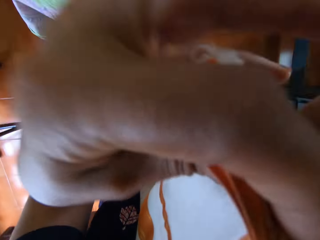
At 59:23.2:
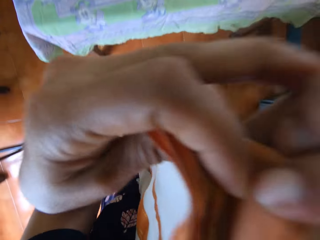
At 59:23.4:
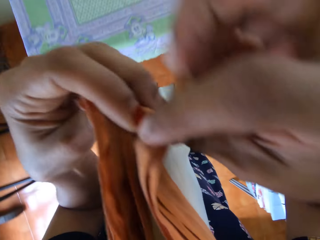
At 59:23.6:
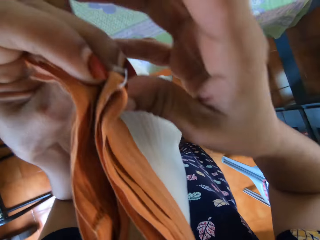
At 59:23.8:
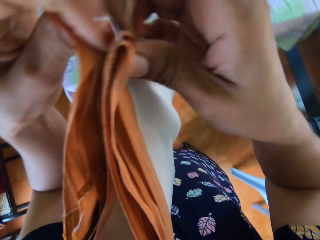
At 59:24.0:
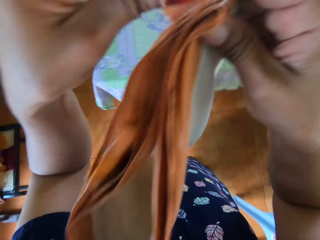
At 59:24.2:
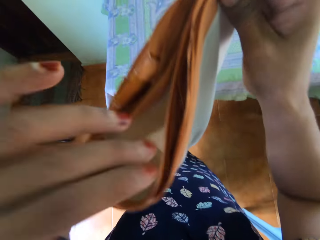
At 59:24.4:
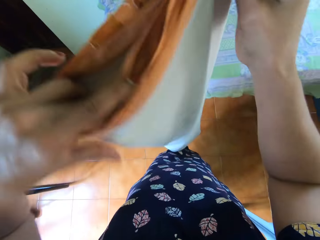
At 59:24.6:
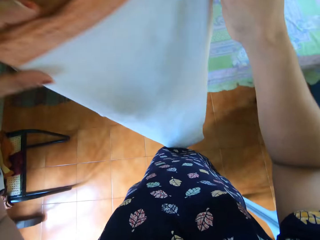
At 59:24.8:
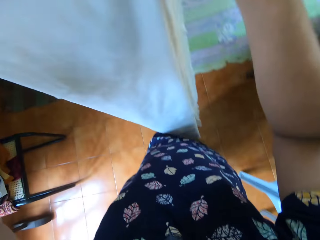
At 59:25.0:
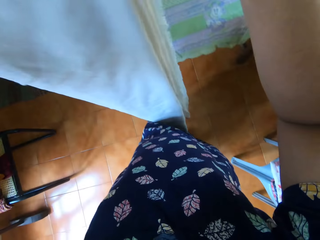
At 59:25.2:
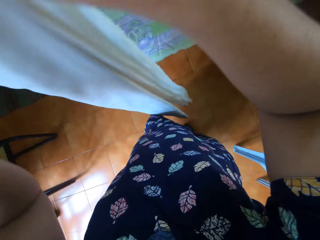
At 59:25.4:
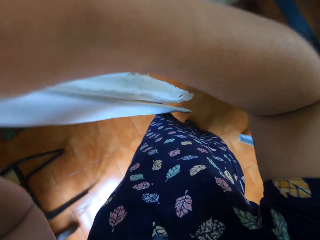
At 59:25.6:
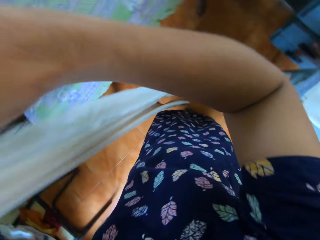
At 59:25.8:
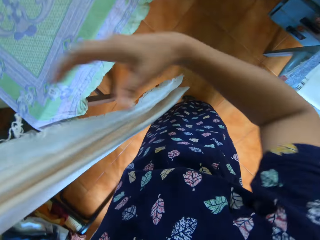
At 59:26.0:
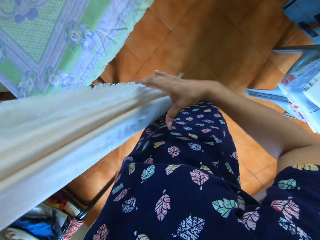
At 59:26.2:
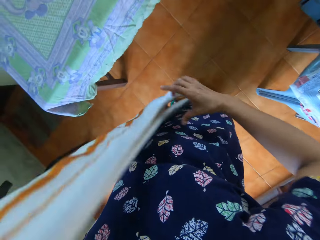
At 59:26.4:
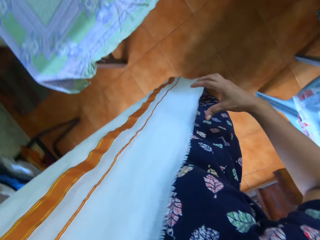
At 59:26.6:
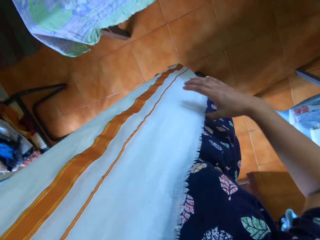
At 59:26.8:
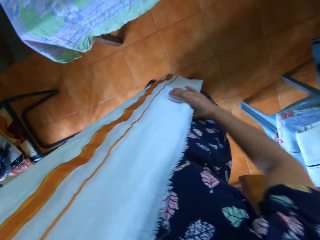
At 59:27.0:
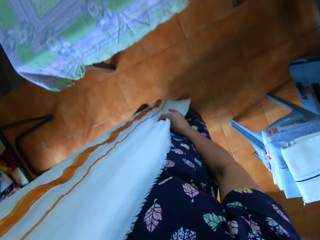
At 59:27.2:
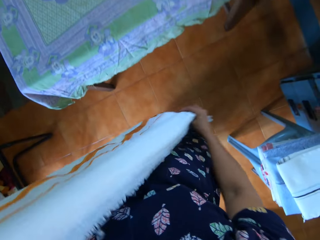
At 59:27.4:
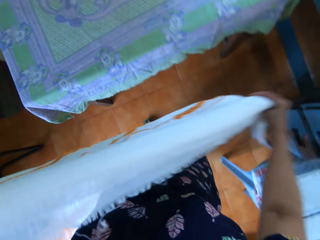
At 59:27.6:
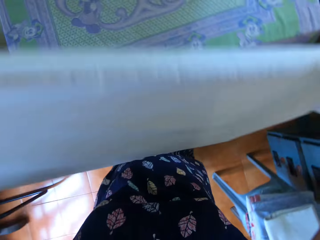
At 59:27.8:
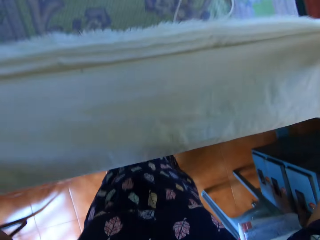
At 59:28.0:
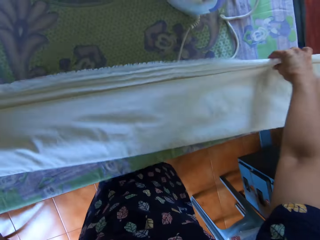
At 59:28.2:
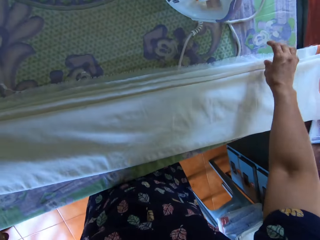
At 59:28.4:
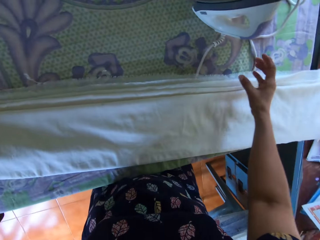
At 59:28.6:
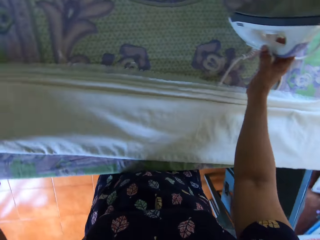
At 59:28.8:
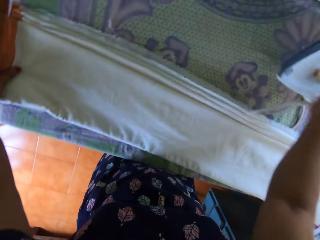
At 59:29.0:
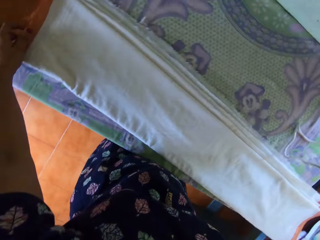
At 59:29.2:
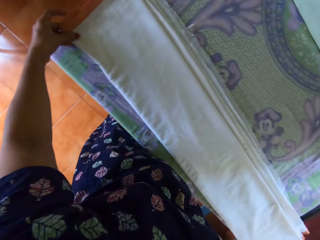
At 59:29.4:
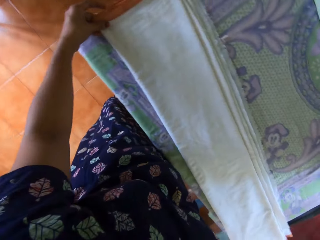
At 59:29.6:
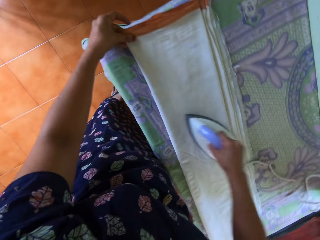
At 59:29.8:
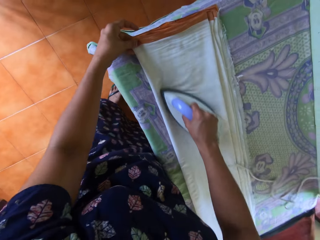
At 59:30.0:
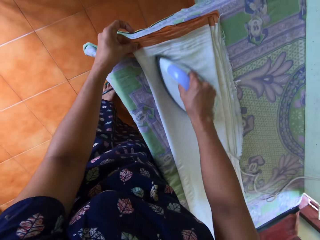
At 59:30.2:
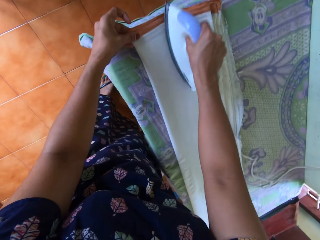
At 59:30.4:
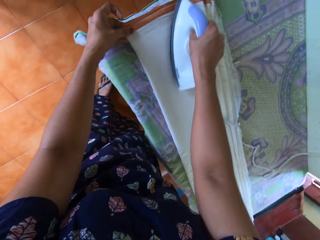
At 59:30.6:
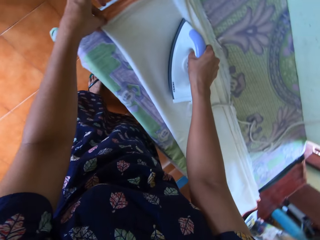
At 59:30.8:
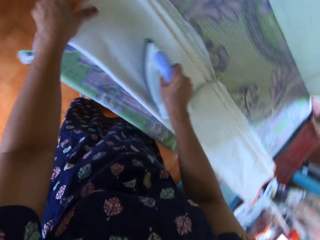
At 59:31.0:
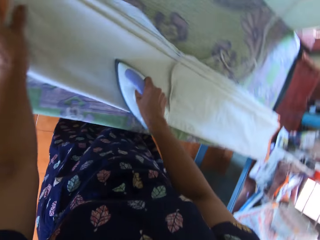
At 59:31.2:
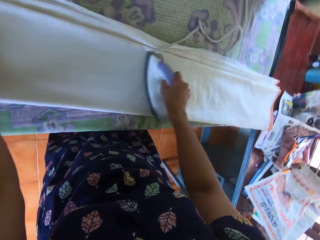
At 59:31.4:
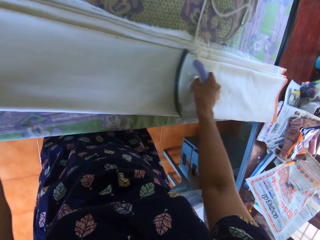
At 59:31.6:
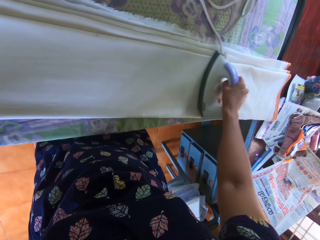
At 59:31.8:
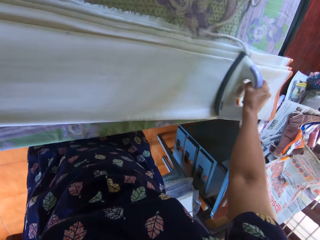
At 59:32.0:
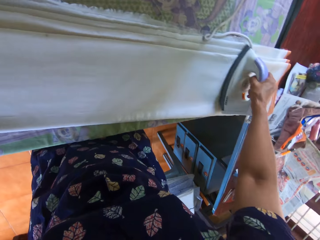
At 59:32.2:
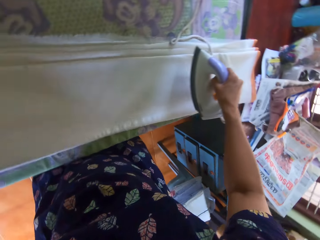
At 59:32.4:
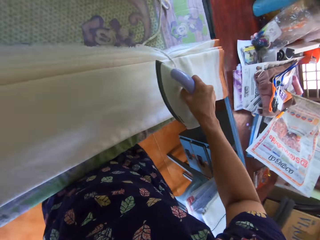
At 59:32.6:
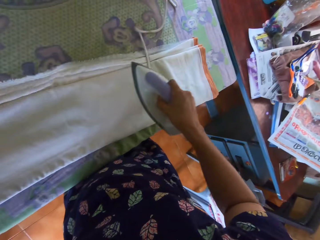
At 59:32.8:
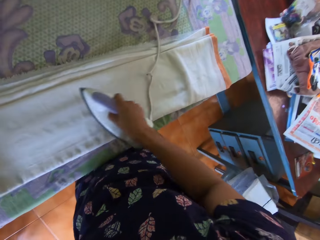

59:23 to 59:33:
The camera wearer holds the fabric. She spreads the bedsheet on the pressing table with both hands. She puts the fabric on the table. She picks the pressing iron up with her right hand. She presses the bedsheet on the pressing table with the pressing iron in her right hand.

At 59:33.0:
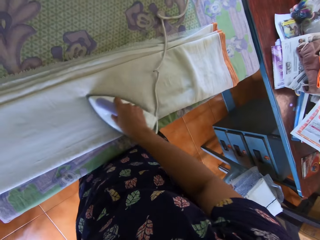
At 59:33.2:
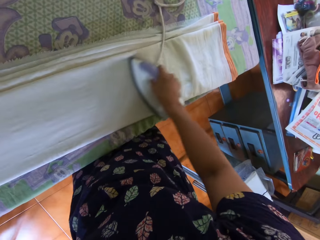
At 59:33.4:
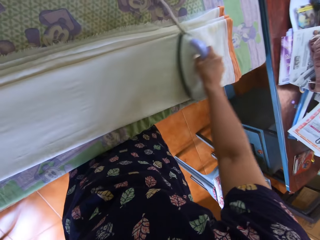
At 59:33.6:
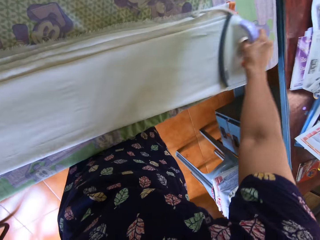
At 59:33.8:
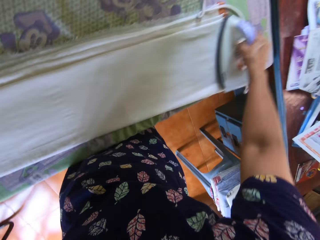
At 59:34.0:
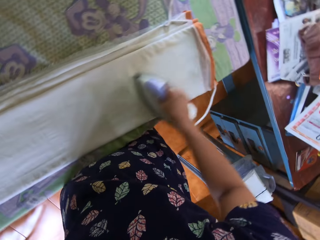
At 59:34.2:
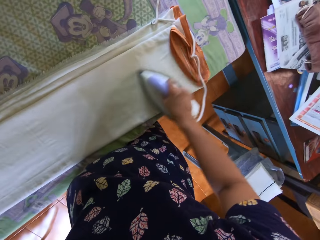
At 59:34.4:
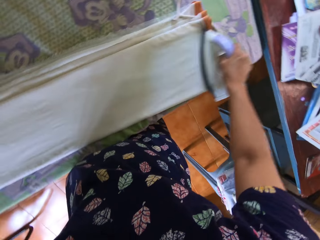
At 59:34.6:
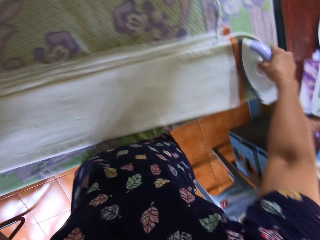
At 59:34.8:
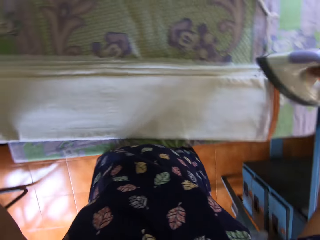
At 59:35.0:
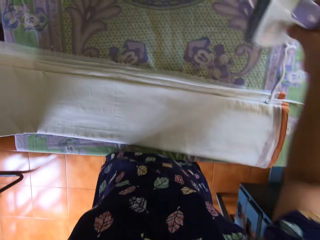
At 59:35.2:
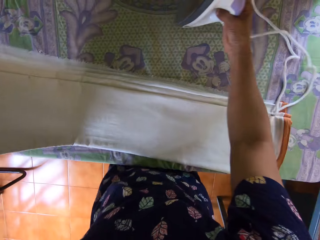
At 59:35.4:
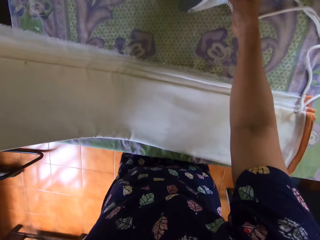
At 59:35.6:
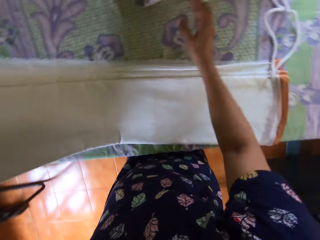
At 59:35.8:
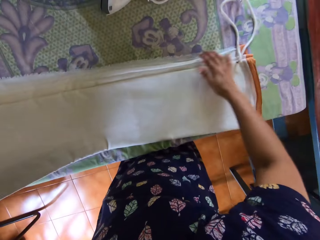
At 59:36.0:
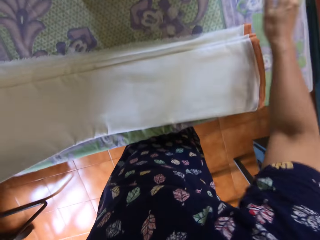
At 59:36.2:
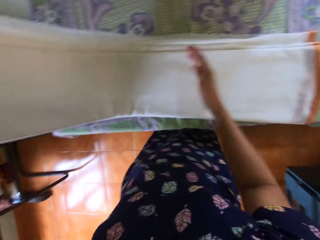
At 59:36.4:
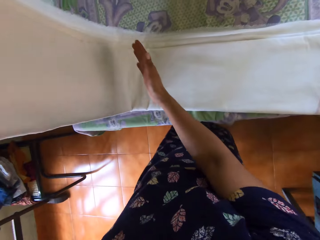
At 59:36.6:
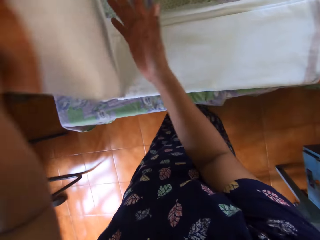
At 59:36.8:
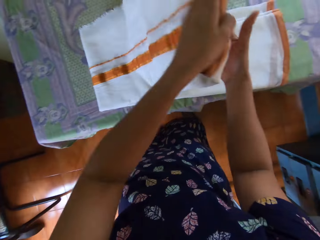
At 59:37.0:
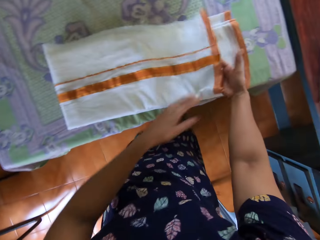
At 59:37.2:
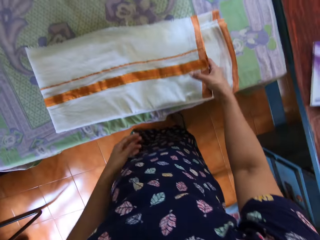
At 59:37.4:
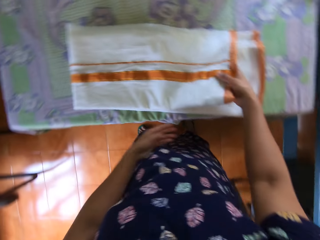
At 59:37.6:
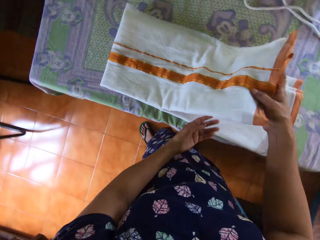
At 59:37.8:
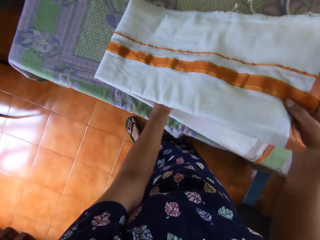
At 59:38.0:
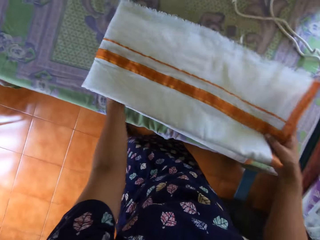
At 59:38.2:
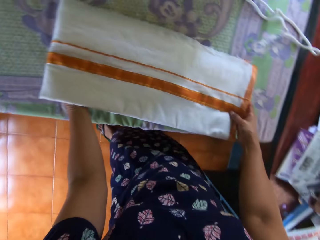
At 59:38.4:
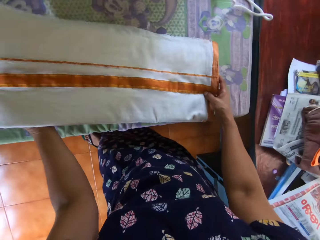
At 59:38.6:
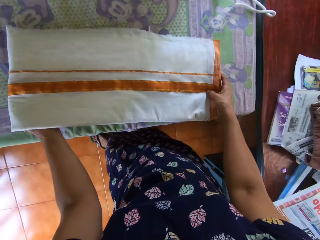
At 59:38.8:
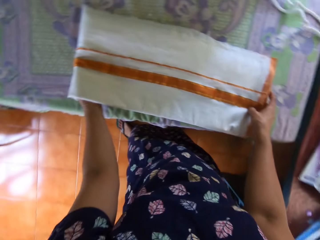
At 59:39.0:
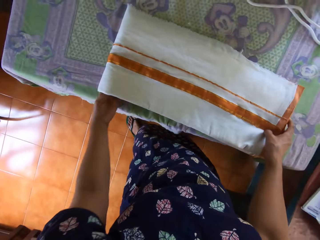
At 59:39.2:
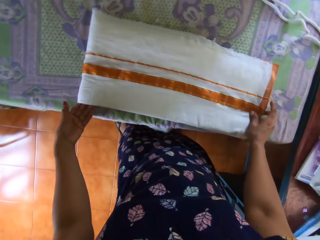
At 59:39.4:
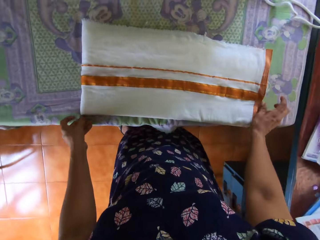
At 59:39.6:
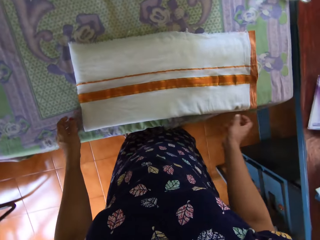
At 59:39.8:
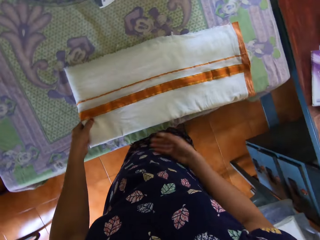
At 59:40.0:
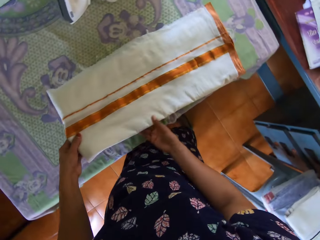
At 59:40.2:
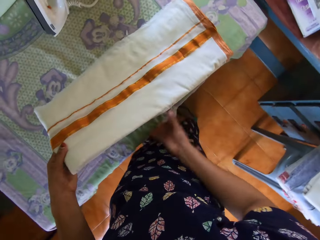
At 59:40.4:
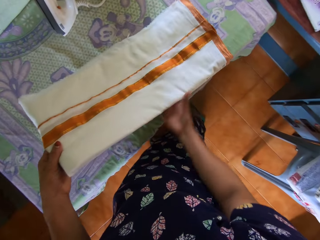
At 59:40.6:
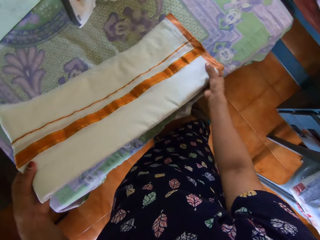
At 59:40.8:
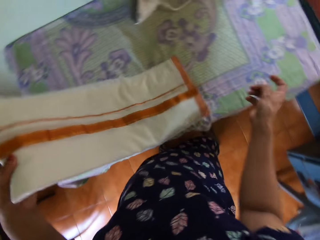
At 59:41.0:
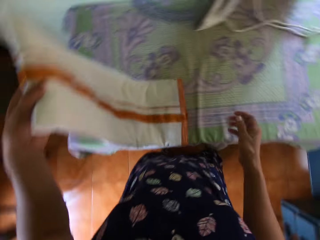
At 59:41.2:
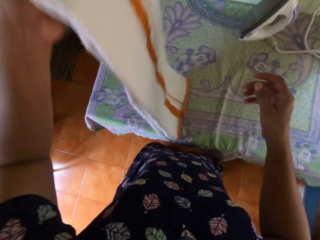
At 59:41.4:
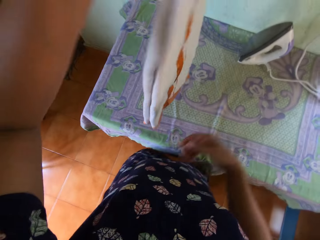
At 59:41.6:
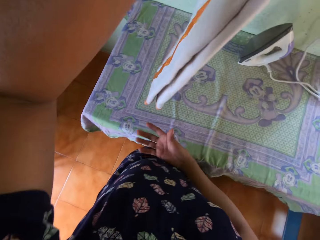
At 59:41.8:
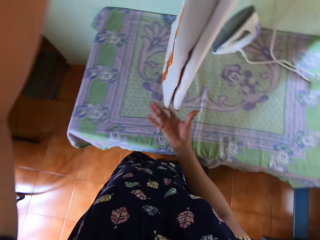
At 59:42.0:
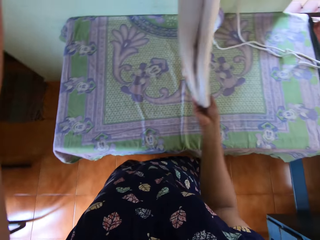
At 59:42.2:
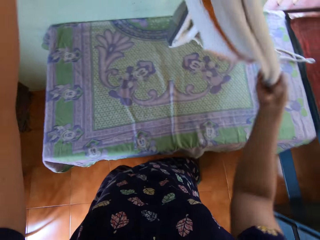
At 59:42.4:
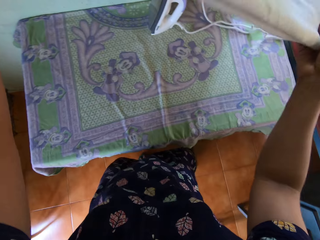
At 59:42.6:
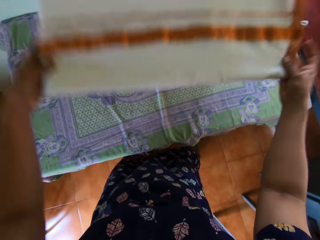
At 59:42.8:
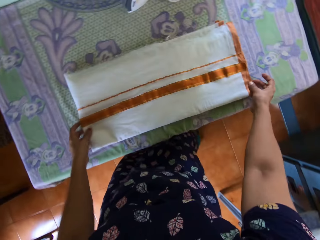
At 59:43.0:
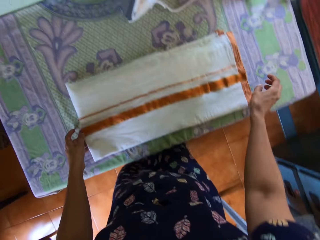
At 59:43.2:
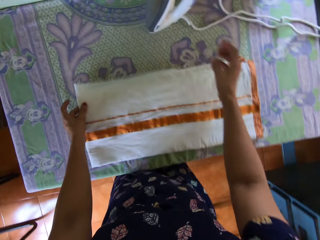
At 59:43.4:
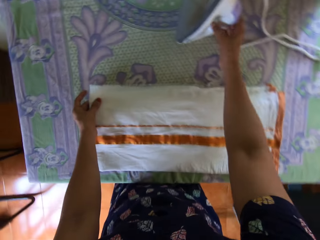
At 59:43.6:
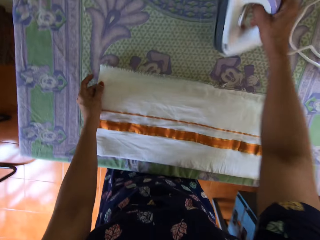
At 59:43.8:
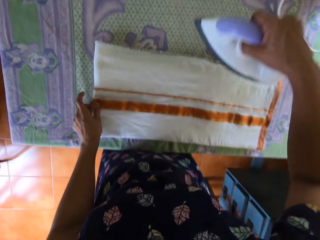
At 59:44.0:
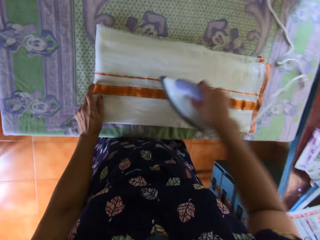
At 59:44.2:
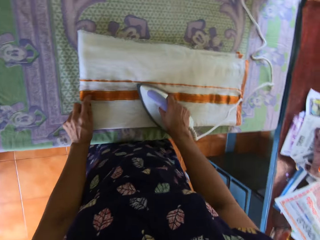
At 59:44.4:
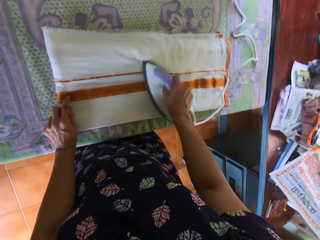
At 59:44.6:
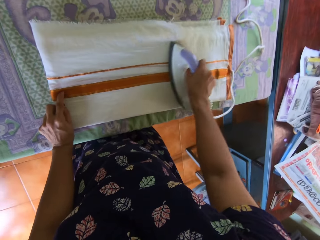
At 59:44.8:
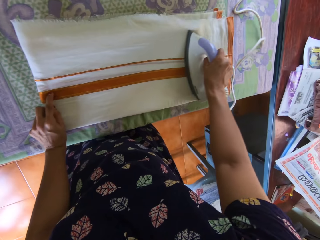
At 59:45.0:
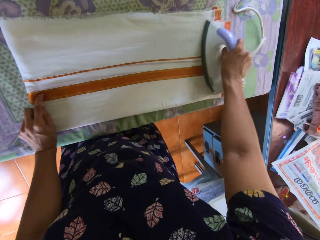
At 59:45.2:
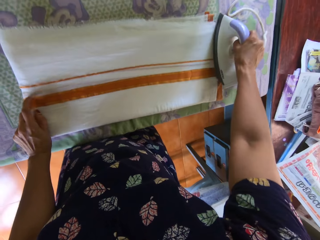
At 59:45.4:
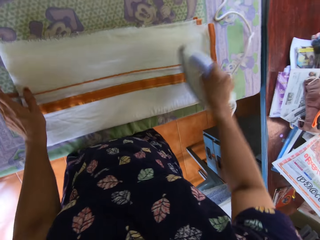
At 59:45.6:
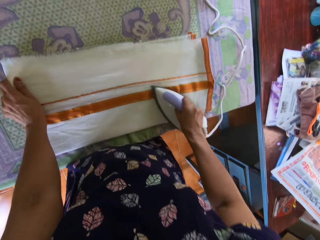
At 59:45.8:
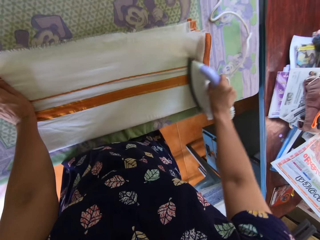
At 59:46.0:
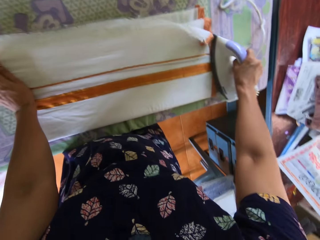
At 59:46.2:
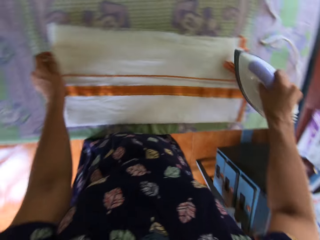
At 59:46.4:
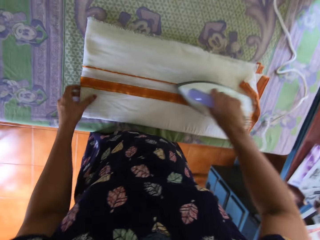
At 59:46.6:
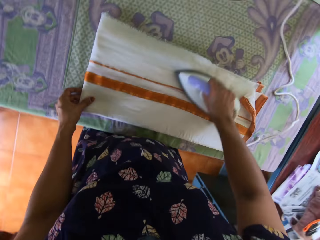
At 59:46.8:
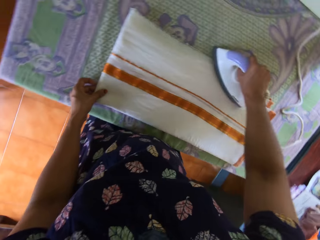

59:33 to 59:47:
The camera wearer moves the fabric. She drops the pressing iron or iron box in her right hand on the pressing table. She folds the bedsheet on the pressing table with both hands. She moves the iron box cable. She lifts the fabric. She lifts the fabric again. She puts the fabric on the table. She presses the bedsheet on the pressing table with the pressing iron in her right hand.
